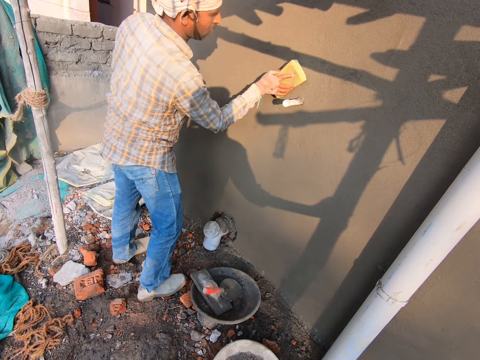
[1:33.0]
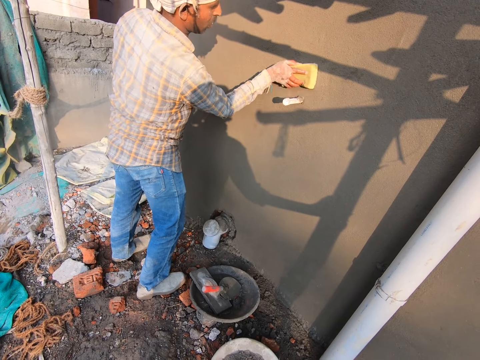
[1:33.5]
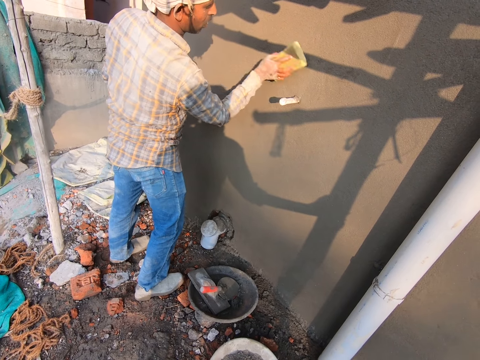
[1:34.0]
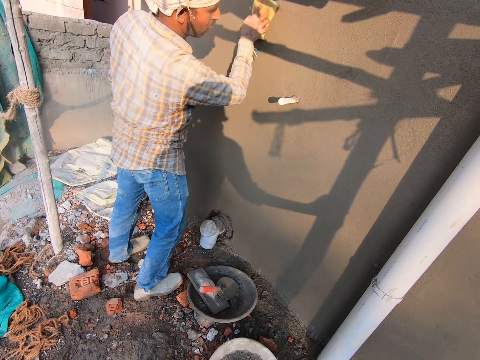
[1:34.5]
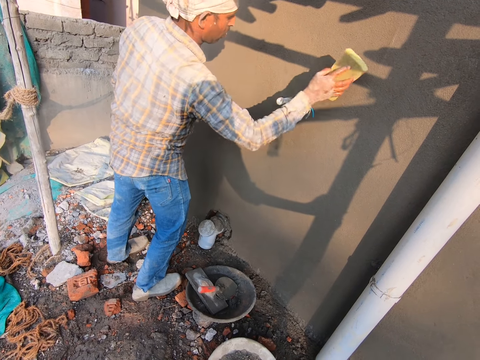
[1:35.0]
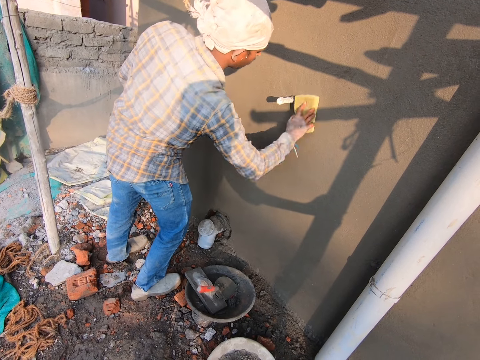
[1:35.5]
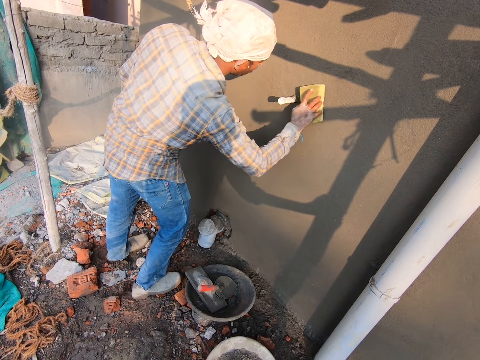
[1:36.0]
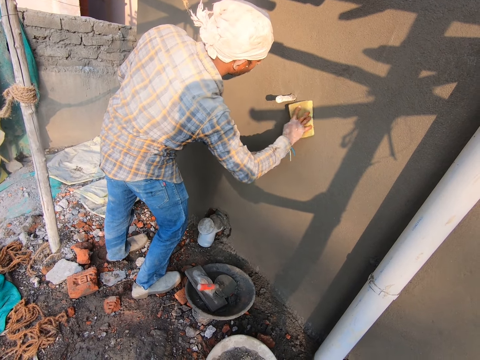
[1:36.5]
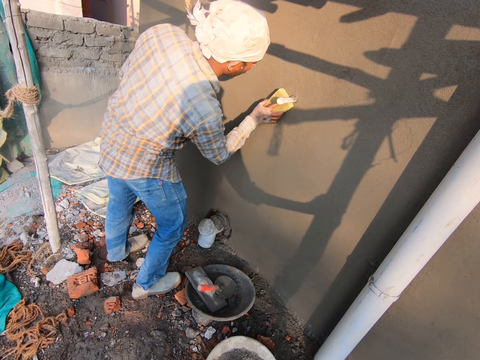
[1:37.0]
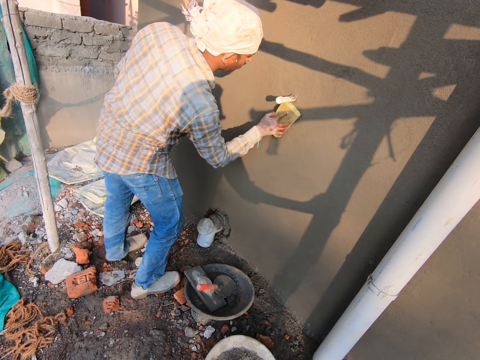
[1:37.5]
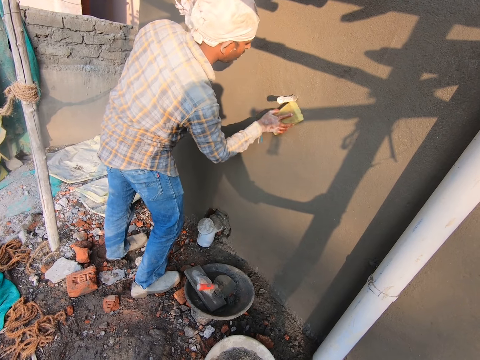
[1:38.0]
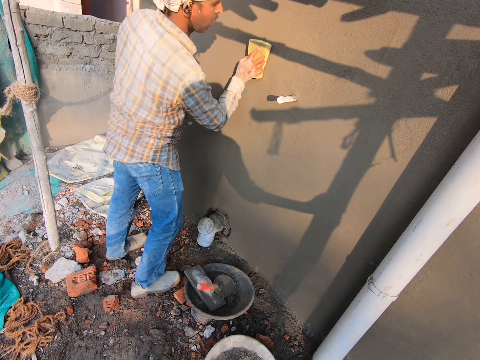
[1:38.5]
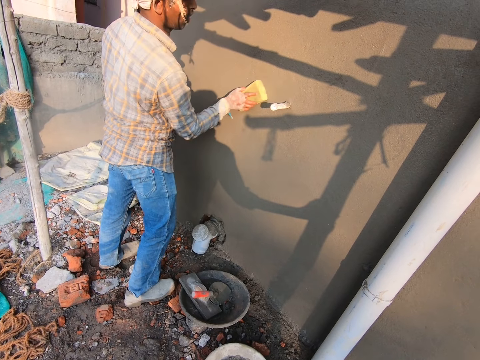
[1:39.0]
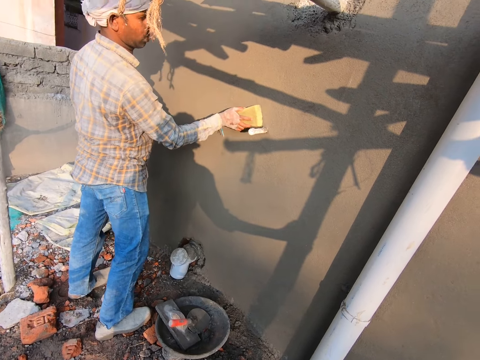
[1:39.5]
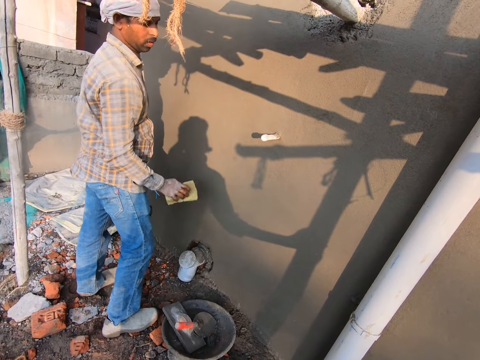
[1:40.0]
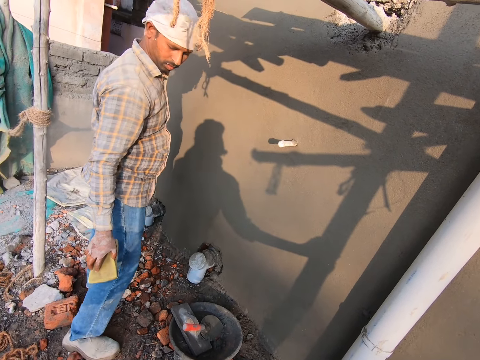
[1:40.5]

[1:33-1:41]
A man moves towards the camera wearer.

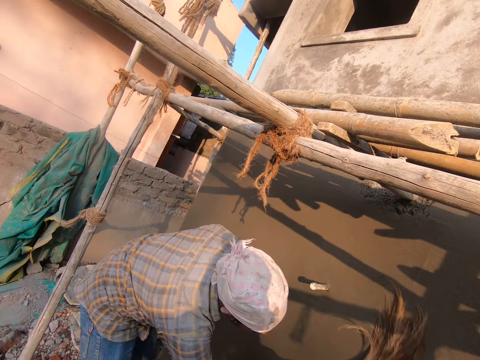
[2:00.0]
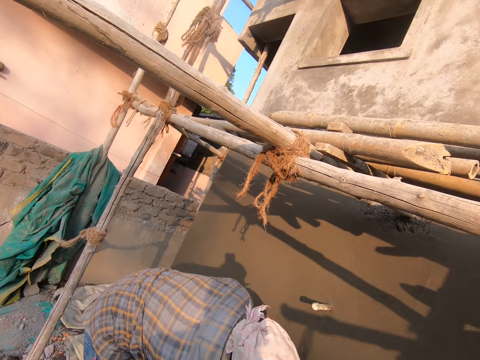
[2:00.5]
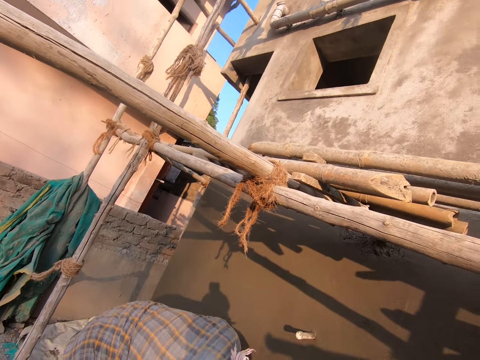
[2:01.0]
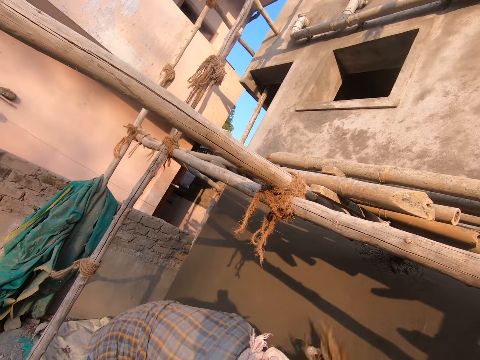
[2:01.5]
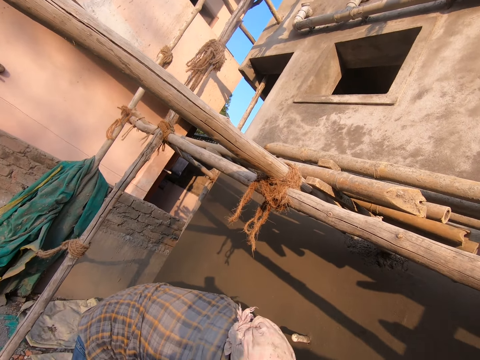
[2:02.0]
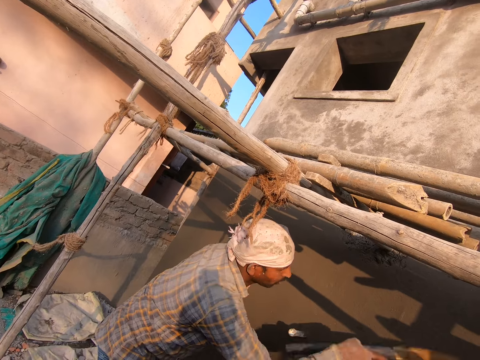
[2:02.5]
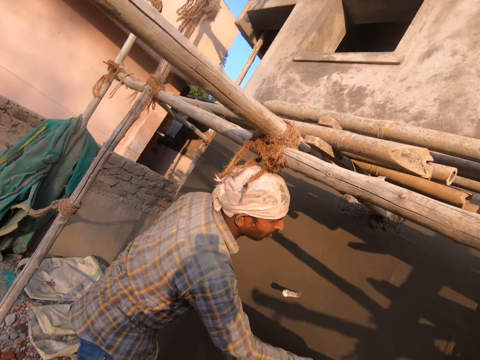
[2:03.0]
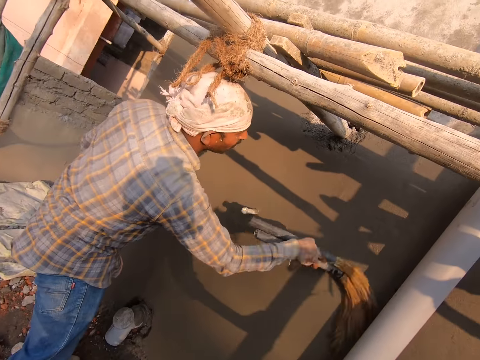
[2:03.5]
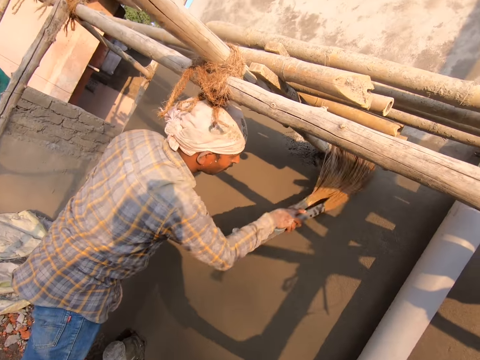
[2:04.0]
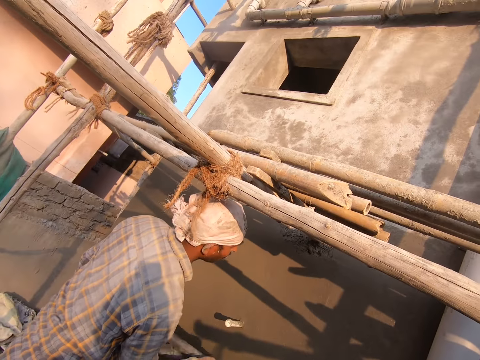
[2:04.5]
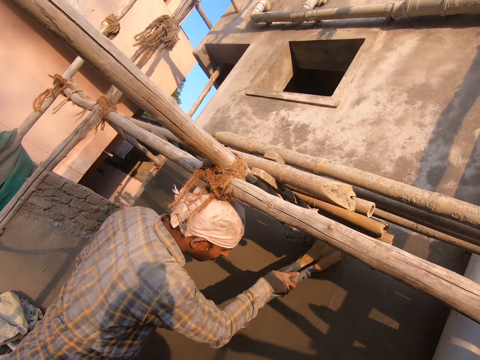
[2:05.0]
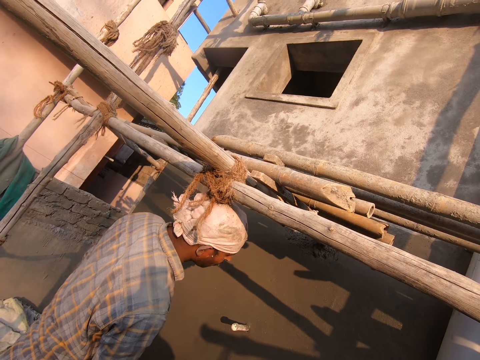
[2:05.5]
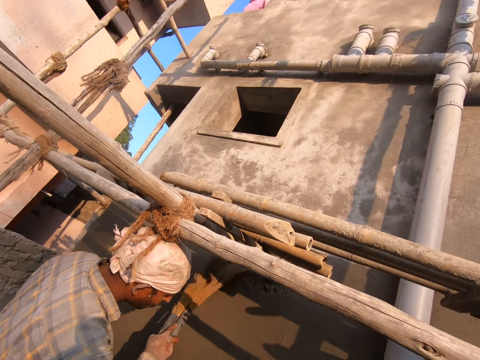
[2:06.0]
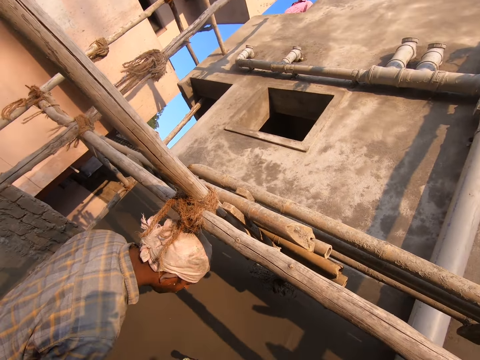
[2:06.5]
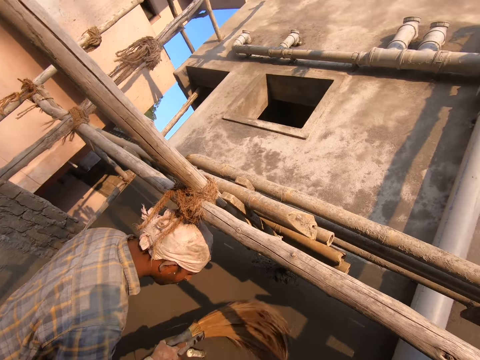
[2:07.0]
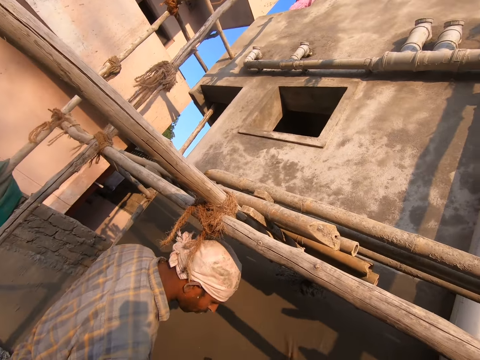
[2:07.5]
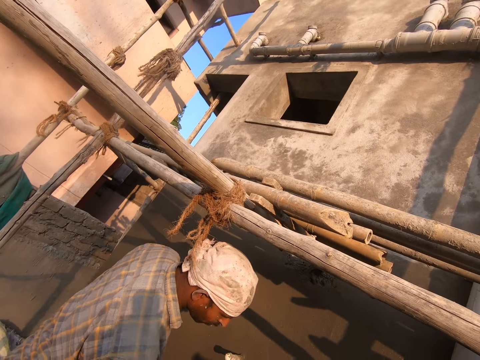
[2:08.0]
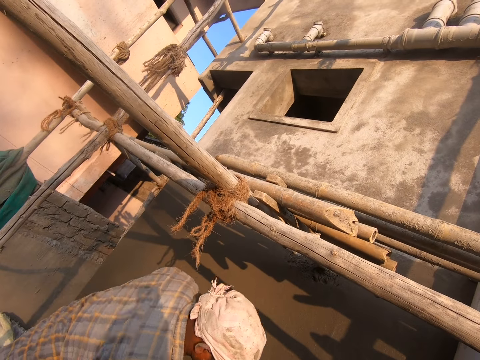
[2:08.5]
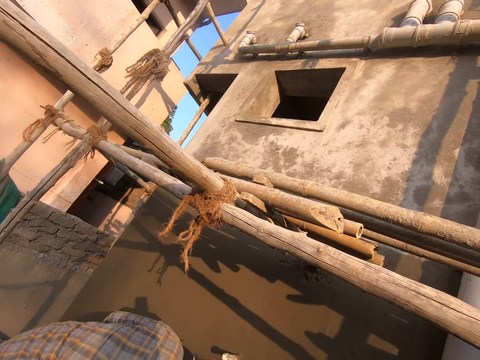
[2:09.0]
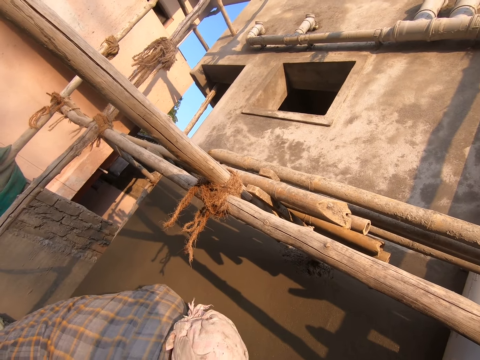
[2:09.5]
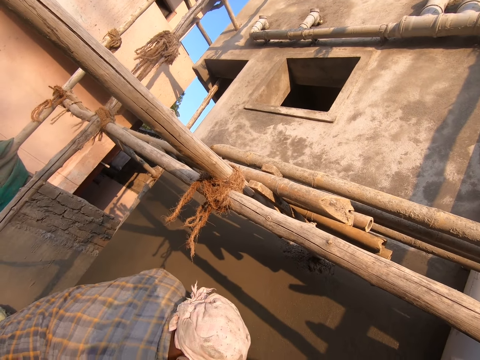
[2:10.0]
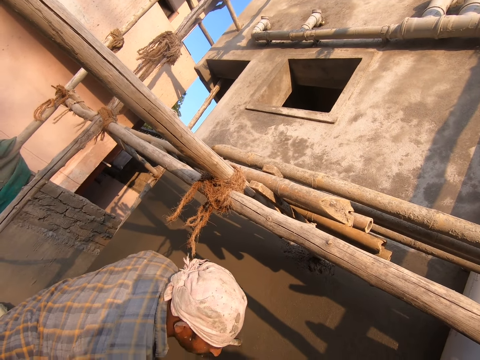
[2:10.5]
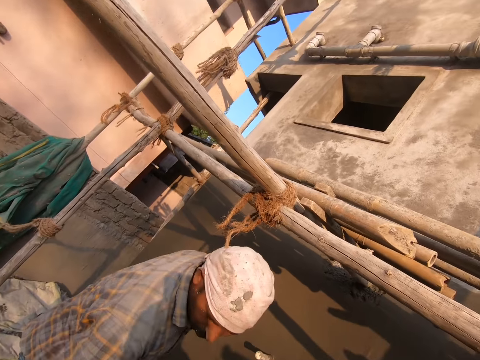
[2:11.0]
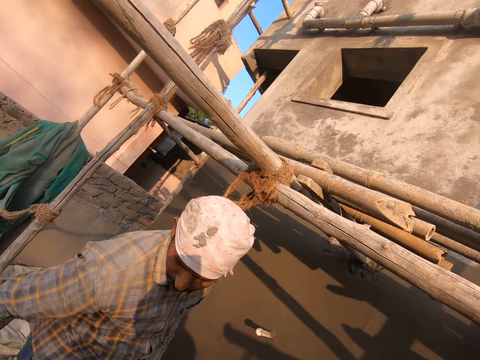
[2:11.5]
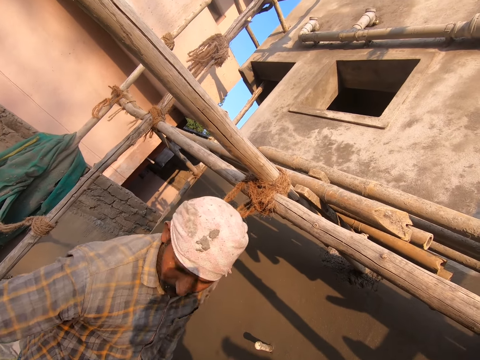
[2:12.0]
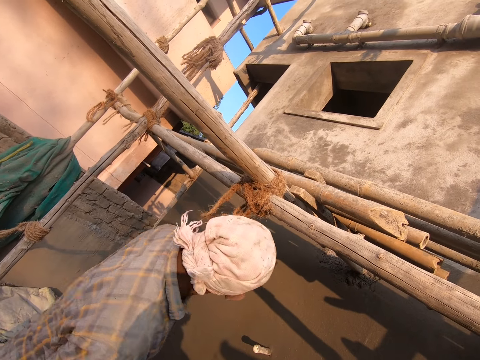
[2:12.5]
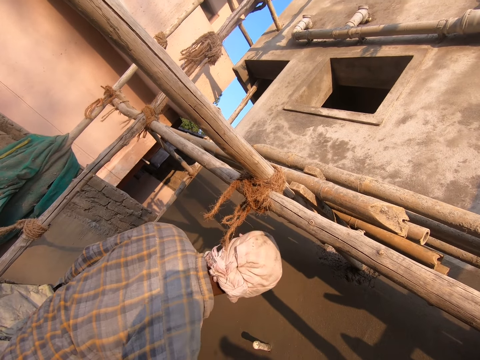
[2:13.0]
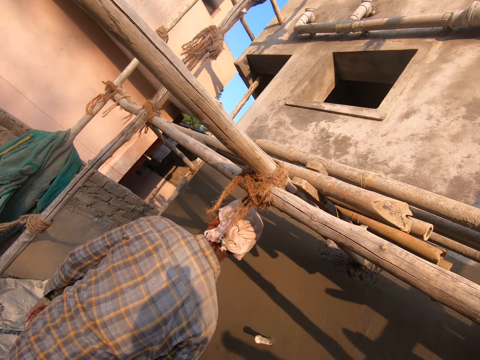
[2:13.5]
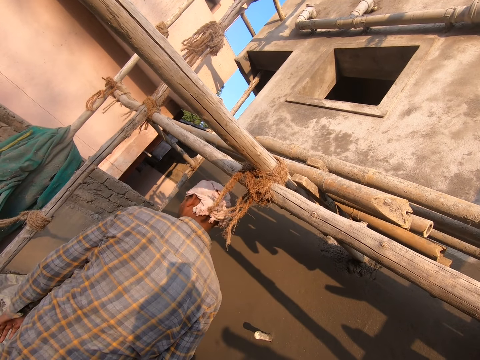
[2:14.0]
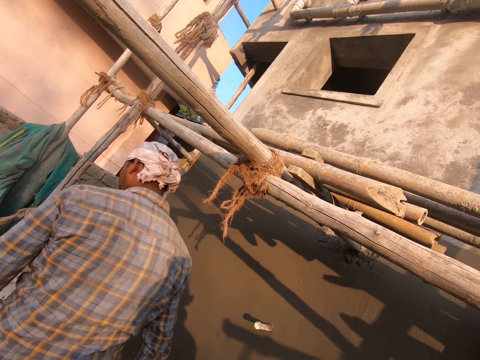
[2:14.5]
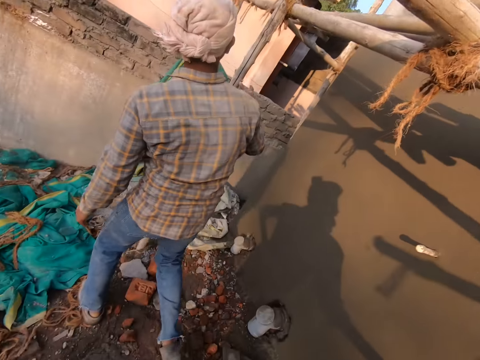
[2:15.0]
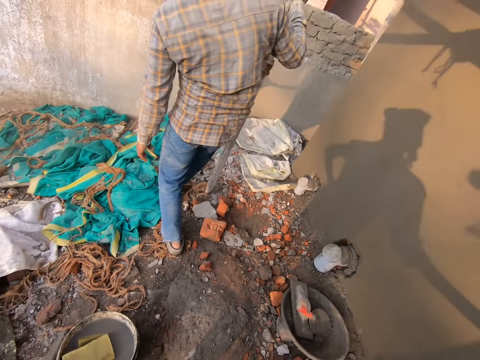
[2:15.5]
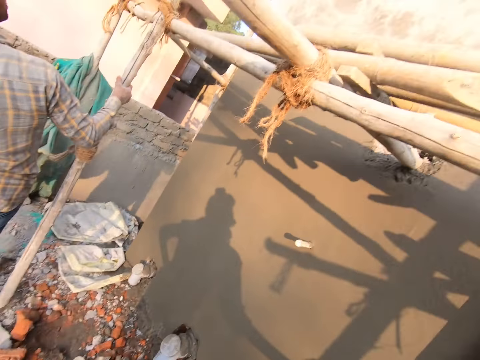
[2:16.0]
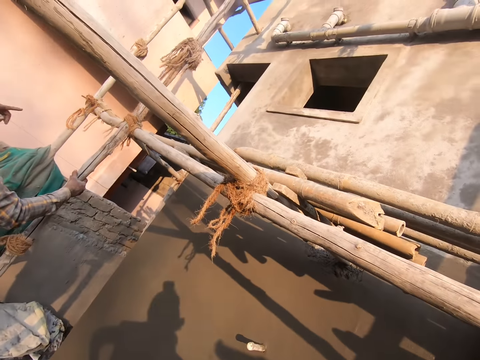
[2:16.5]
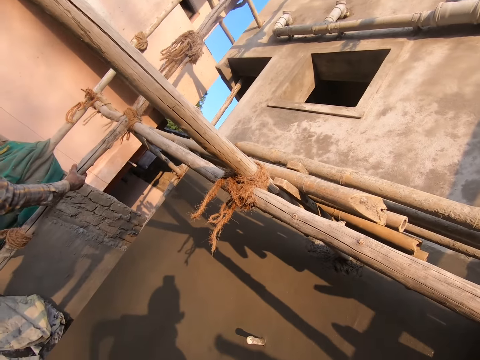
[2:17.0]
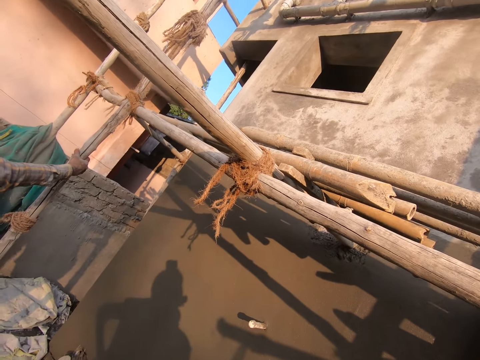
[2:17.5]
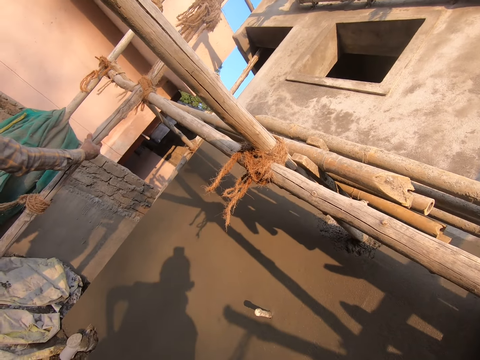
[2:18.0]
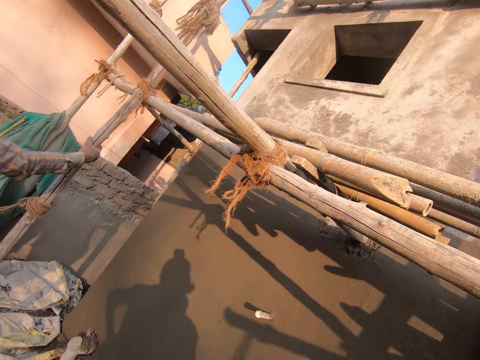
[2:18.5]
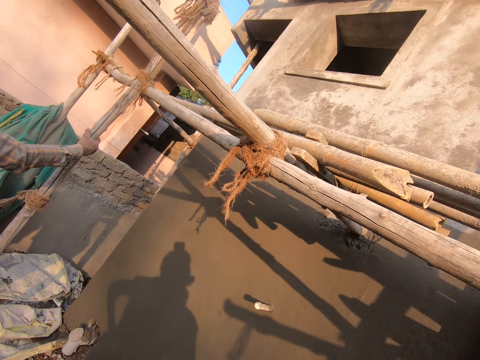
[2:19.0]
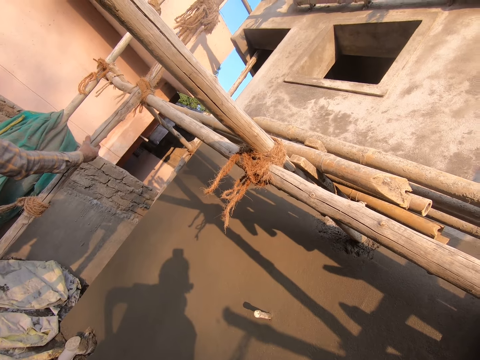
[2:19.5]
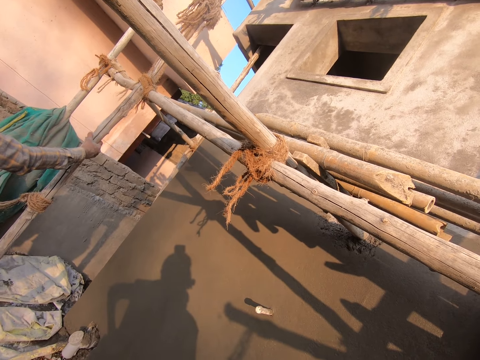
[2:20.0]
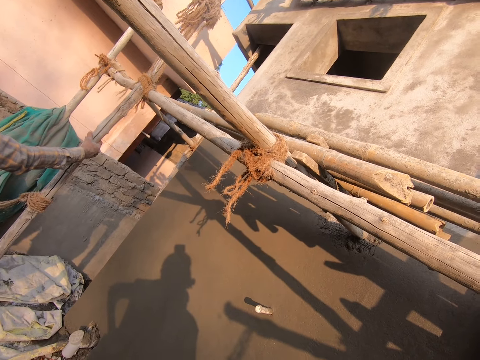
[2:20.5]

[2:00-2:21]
The camera wearer talks to a man. They look around. Another man throws the soft brooms on the ground. The first man talks to the camera wearer. The other man walks towards the scaffold's edge, turns around, and holds a part of the scaffold with his hand. He points at the first man. The camera wearer looks around. The other man talks to the camera wearer and the first man.
